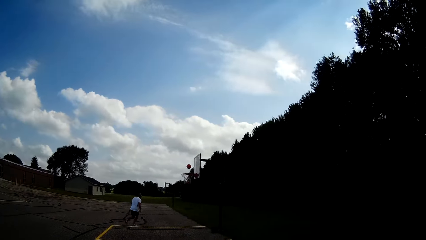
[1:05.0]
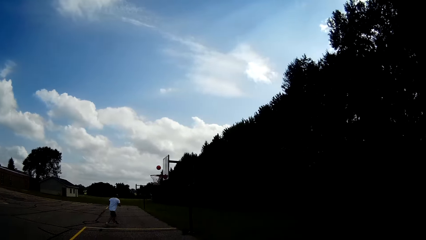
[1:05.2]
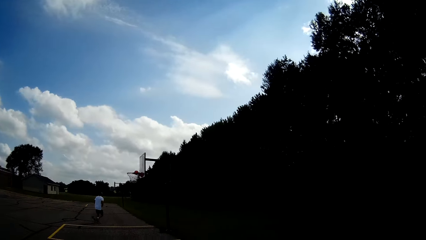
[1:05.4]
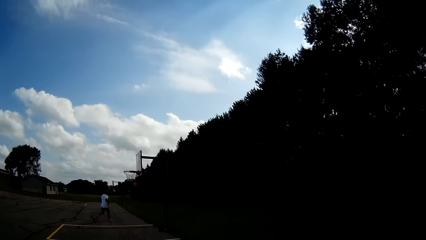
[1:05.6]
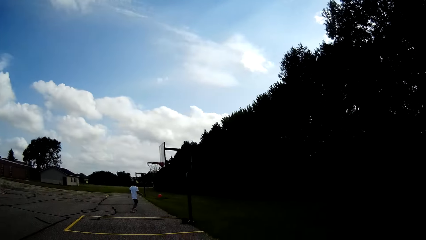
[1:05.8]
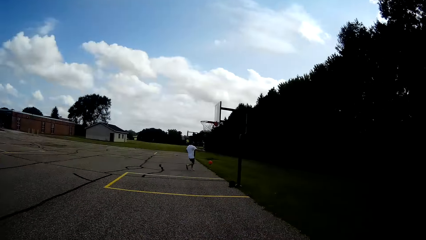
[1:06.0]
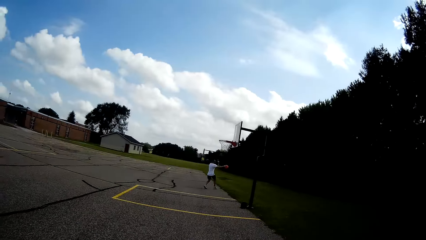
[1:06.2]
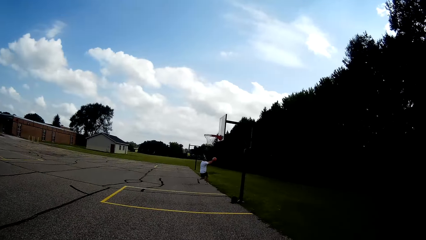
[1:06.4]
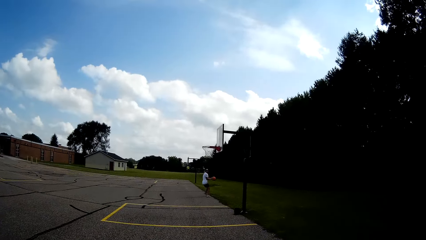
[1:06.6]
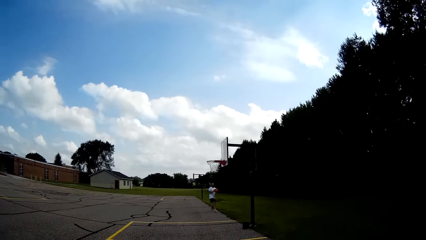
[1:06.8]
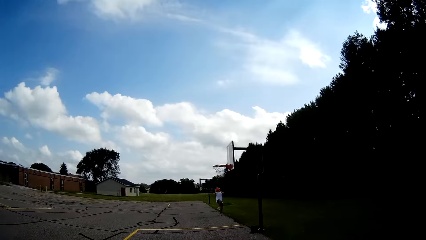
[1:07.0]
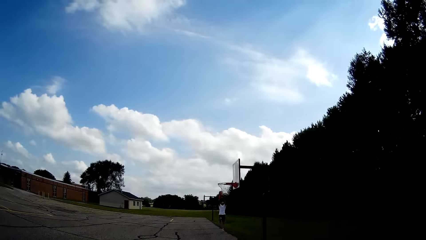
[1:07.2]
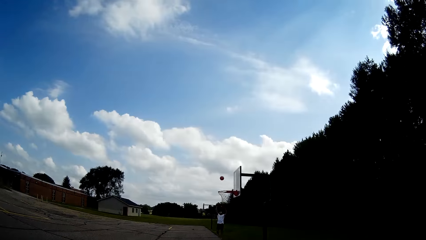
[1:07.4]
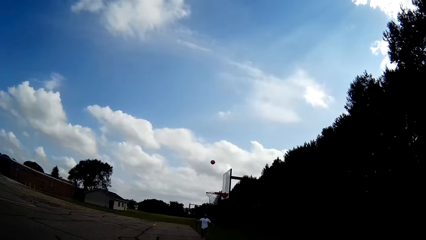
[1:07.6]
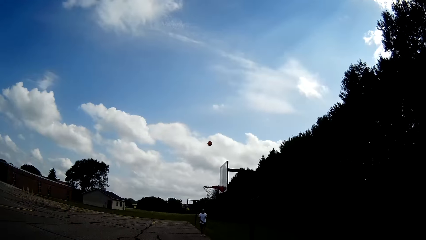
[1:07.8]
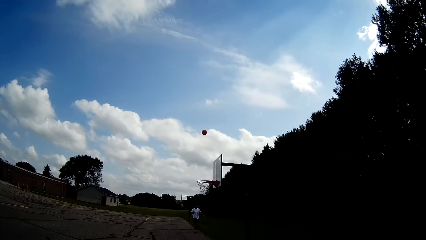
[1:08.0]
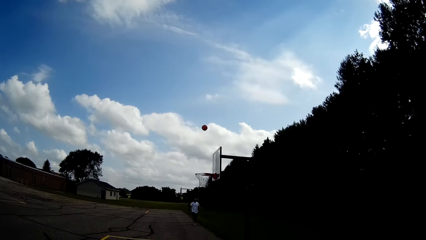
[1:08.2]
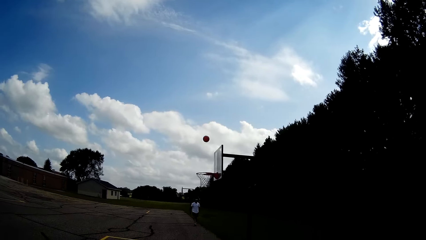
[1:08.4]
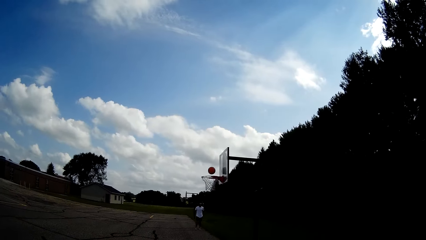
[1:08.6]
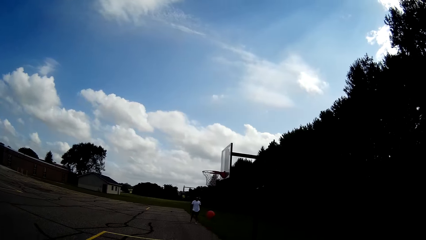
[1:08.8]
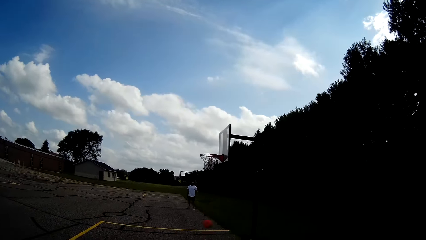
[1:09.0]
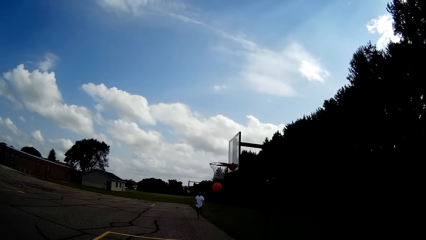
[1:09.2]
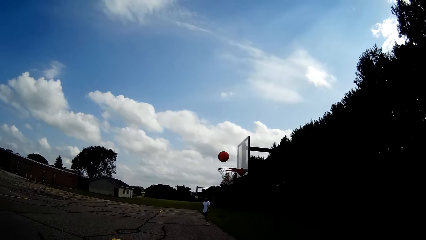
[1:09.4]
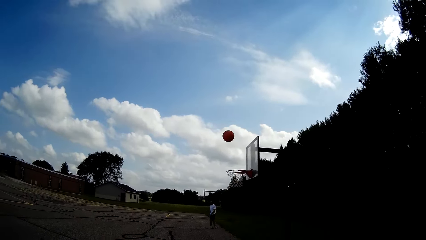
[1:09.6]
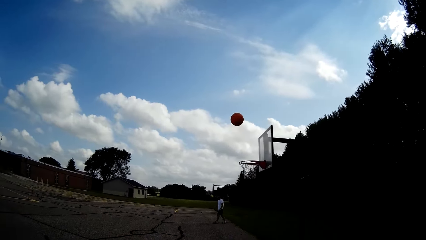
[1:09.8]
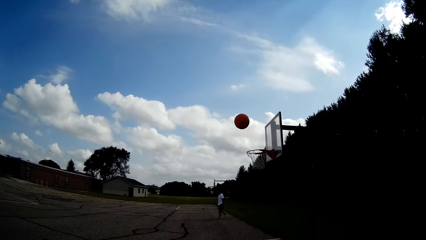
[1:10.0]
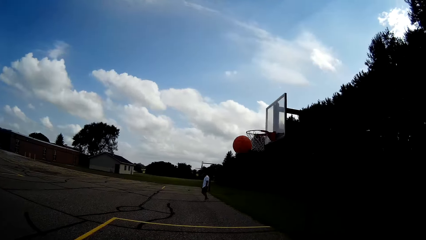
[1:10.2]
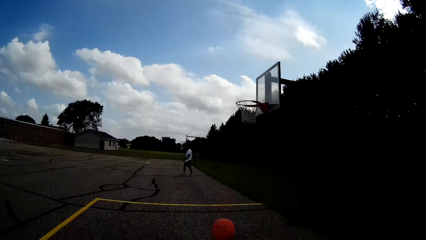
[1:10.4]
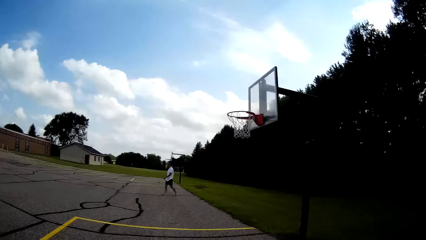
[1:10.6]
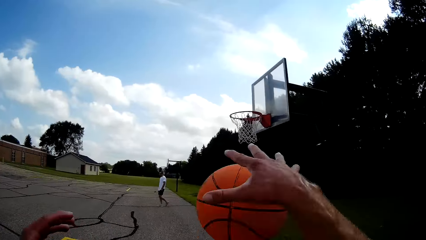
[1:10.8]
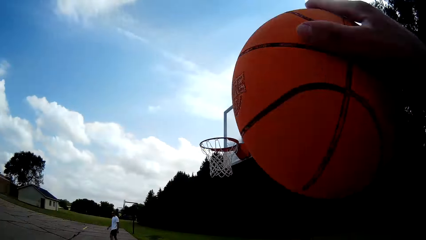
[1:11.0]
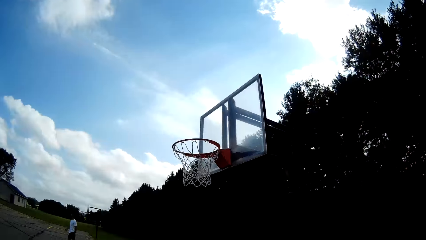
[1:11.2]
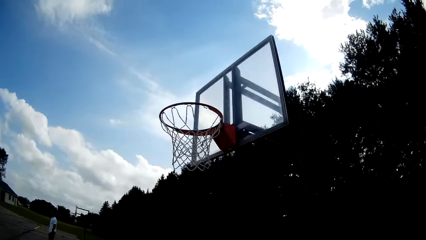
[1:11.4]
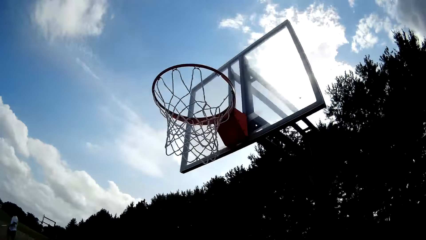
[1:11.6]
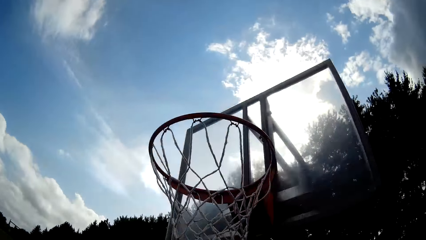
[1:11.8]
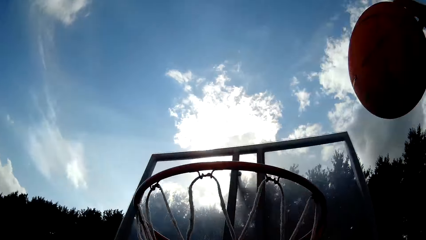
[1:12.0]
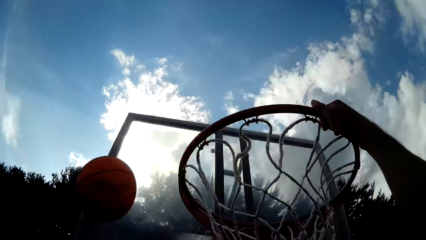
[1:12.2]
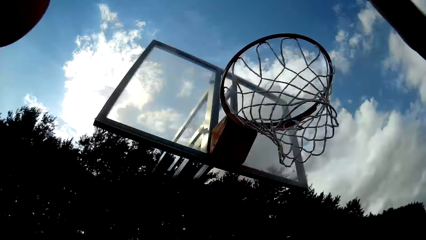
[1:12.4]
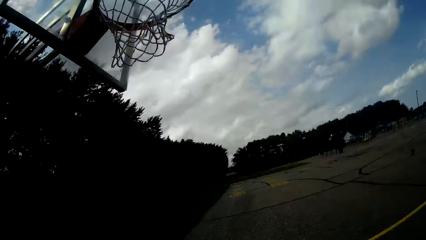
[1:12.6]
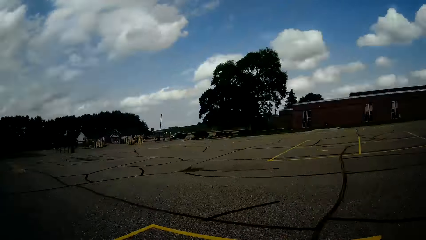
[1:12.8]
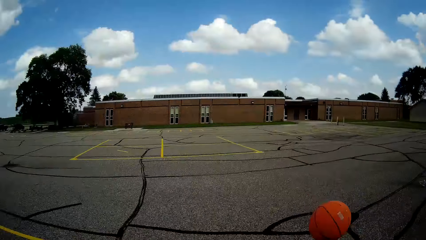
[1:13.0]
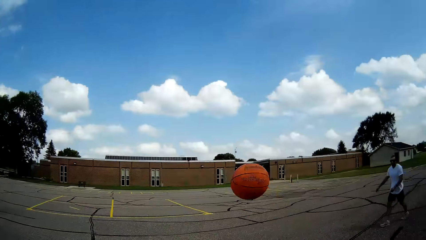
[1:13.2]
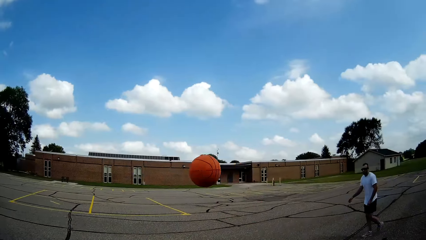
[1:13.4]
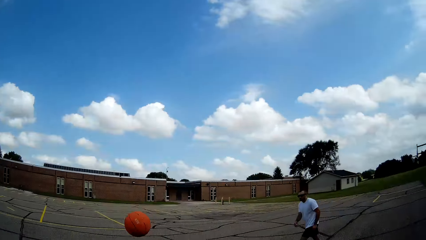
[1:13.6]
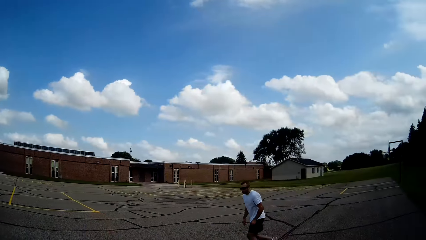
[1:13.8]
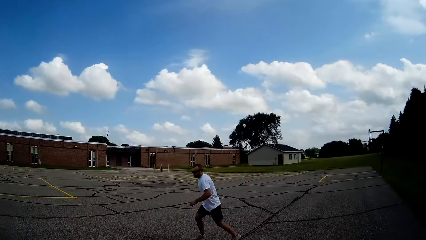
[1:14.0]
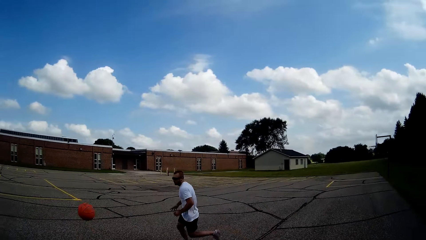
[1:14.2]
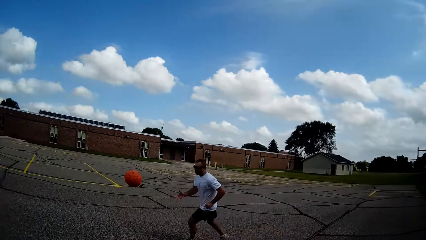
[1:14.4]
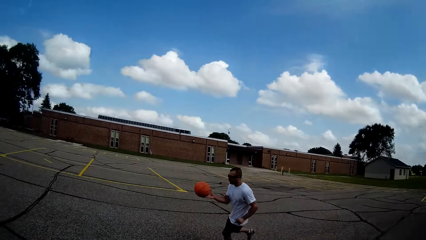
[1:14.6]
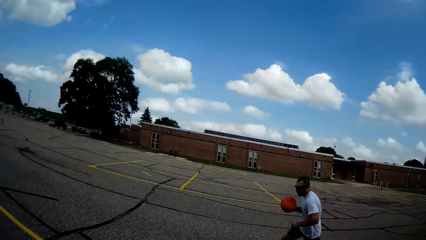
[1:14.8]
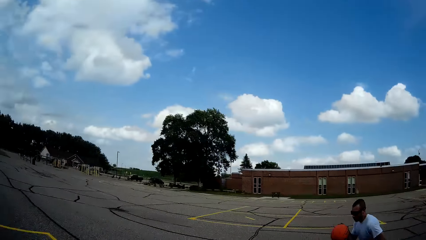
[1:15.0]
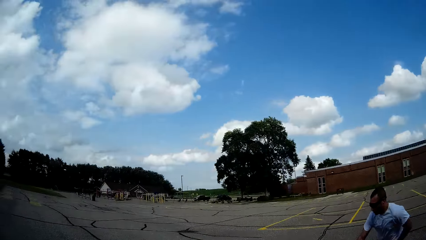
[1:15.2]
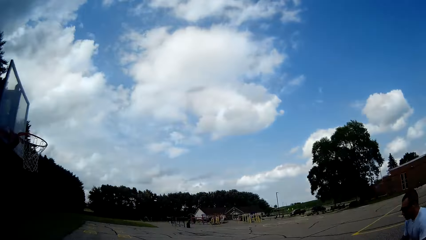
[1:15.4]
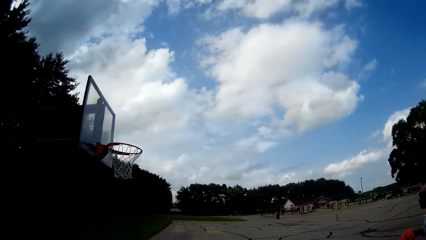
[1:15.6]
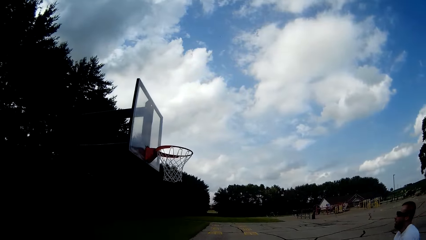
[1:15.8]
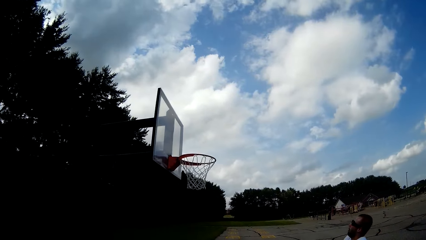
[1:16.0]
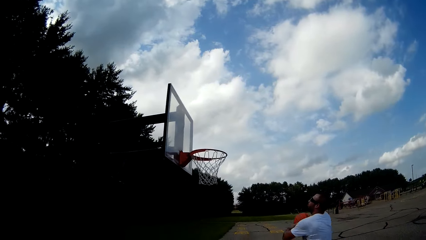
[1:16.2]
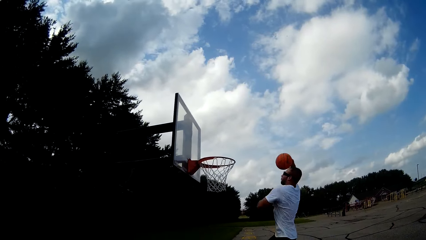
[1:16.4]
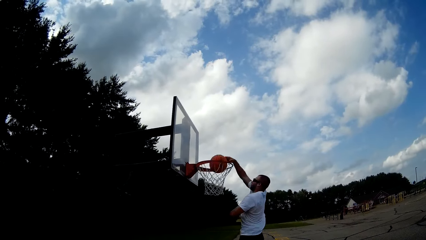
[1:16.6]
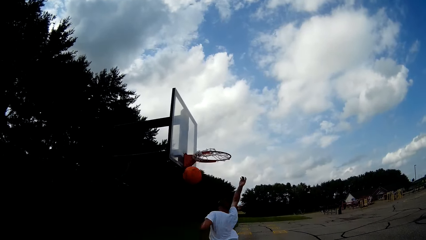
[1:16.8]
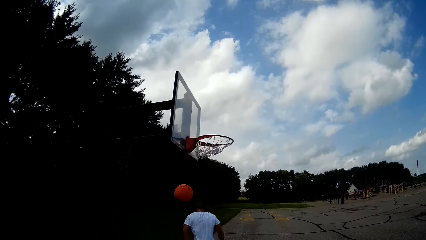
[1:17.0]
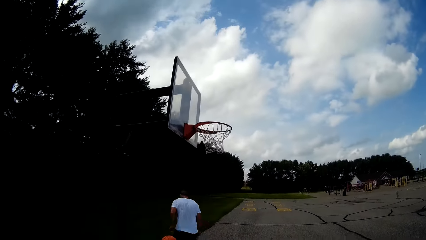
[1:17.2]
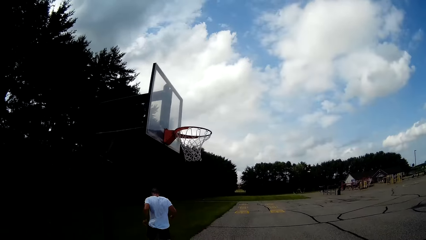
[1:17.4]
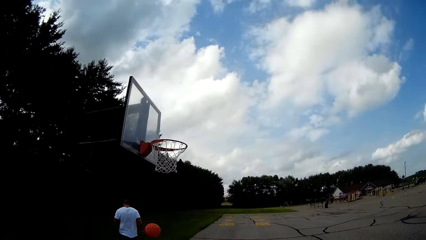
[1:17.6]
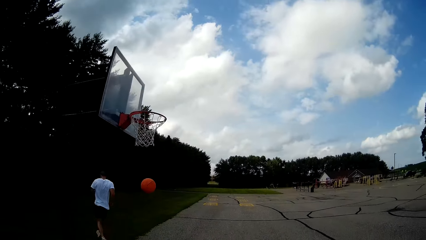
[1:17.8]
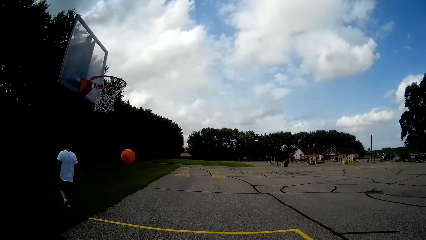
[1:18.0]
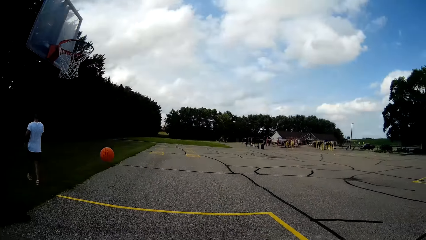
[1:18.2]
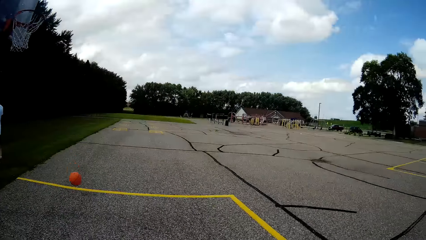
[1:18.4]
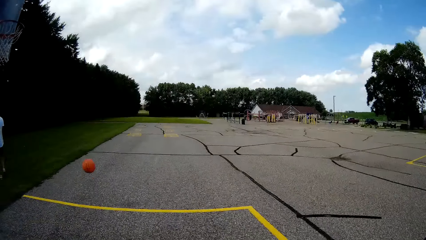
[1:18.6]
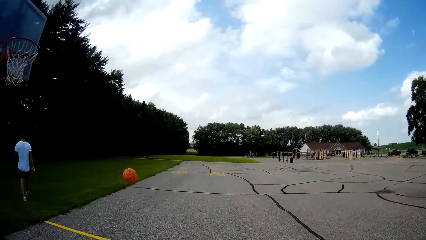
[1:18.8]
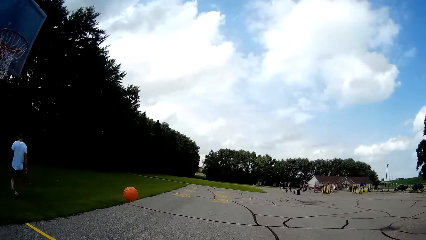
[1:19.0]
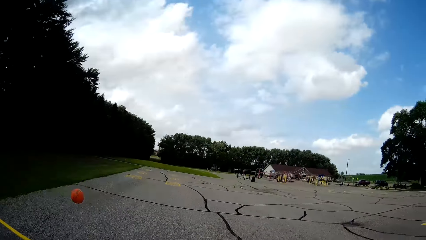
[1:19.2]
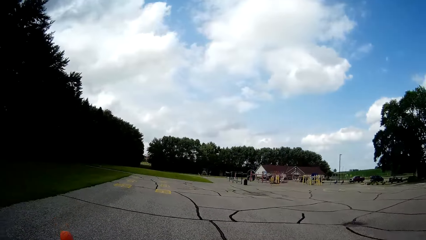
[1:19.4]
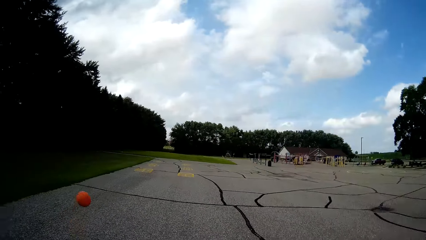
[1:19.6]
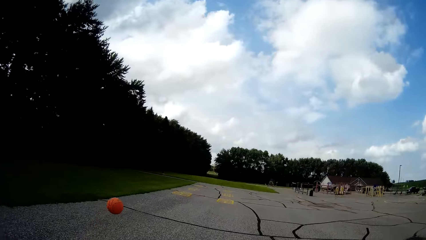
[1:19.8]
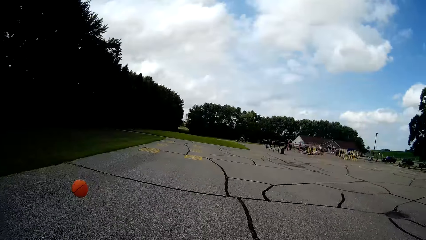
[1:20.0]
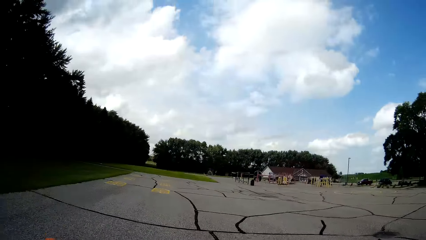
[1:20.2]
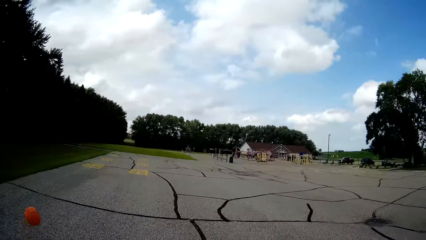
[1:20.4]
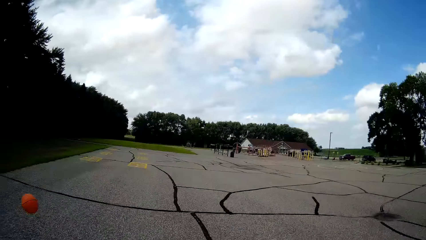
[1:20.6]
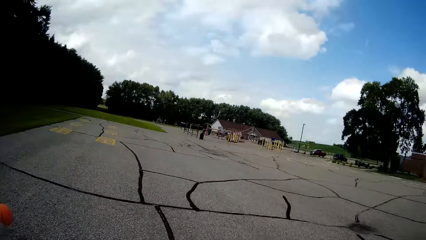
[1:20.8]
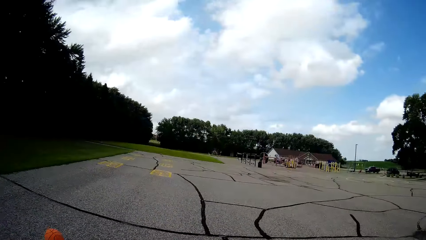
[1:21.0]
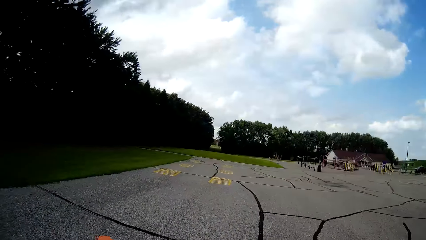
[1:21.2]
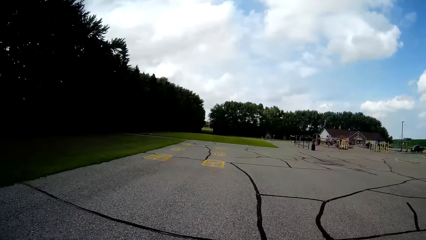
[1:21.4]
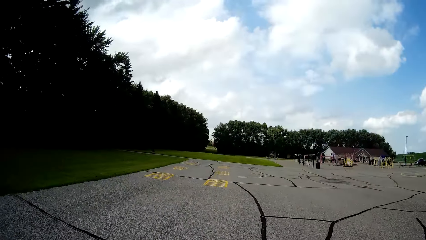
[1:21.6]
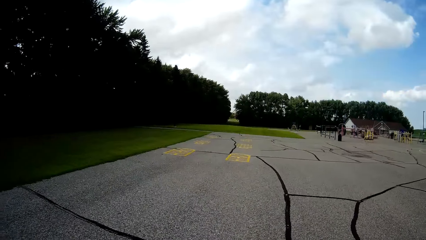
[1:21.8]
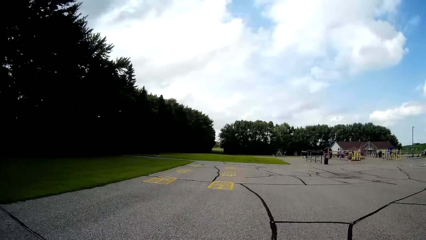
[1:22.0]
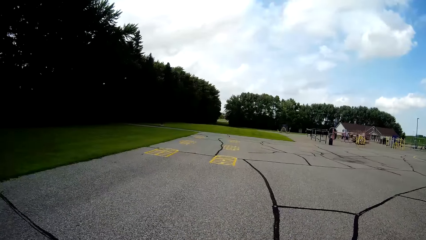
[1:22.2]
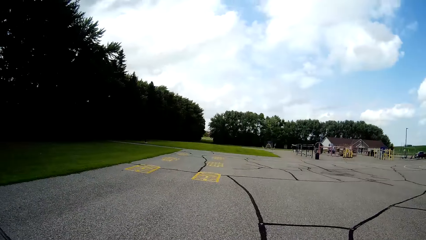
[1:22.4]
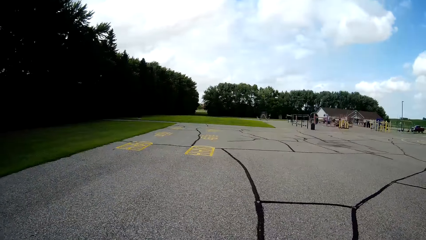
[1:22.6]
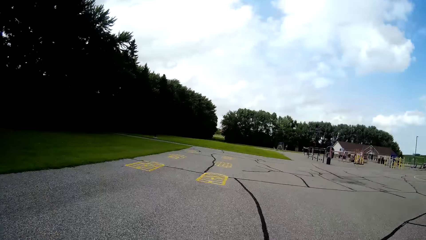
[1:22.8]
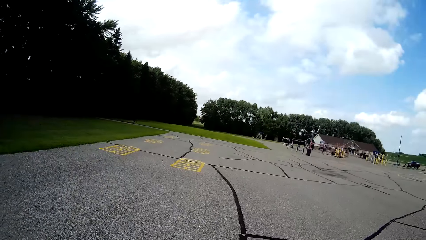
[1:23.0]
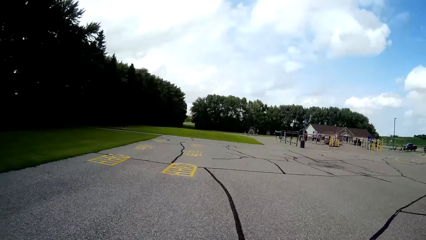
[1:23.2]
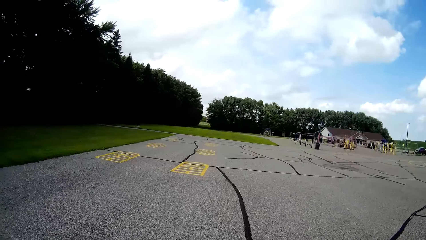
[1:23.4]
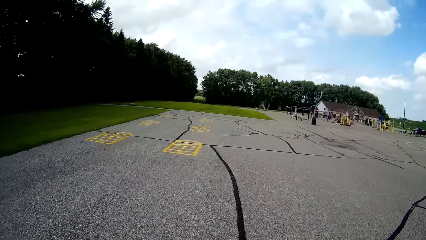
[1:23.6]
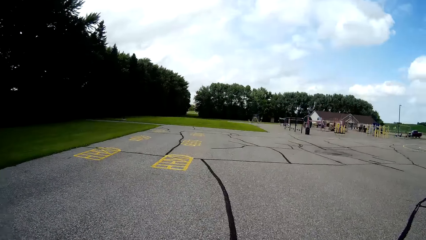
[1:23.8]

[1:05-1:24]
A man runs after the ball. The man catches the basketball with his hands and throws the basketball towards the camera wearer with his hands. The camera wearer catches the basketball with his right hand. He throws the basketball toward the rim with his right hand. The man runs after the ball. The man bounces the basketball on the ground with his hands. The man throws the basketball in the rim with his right hand. The camera wearer runs after the ball.
